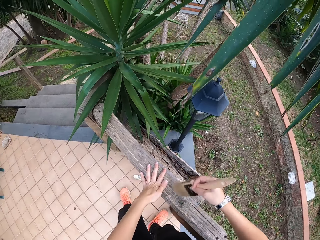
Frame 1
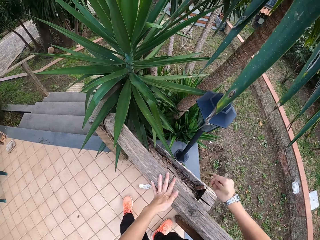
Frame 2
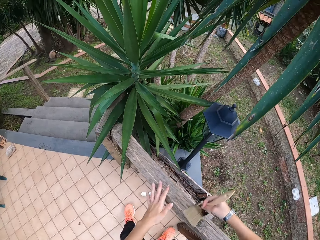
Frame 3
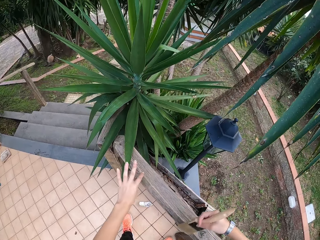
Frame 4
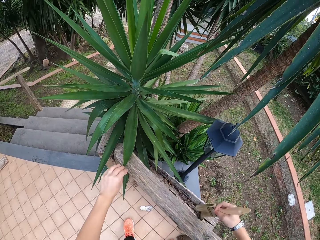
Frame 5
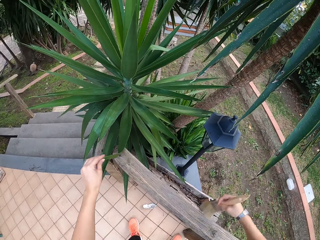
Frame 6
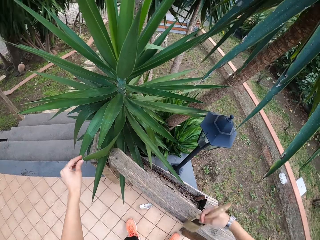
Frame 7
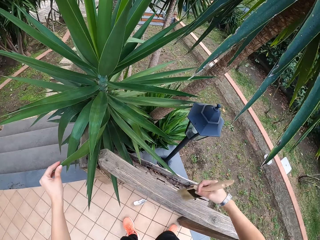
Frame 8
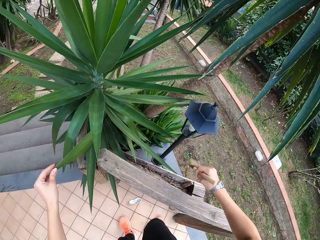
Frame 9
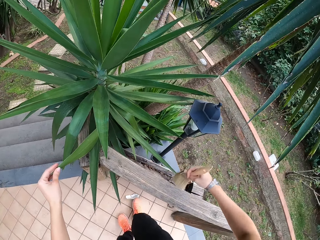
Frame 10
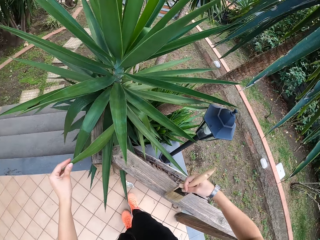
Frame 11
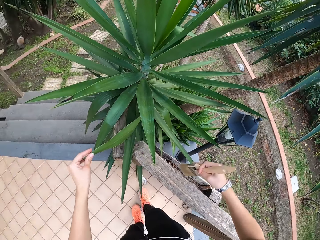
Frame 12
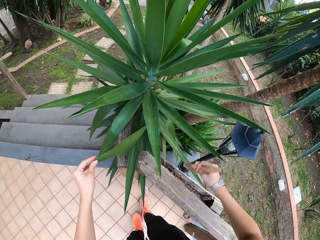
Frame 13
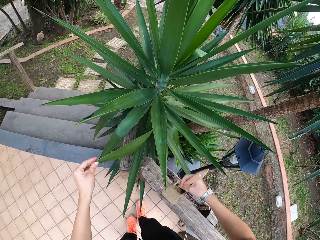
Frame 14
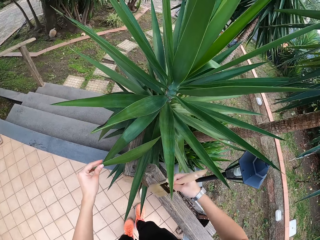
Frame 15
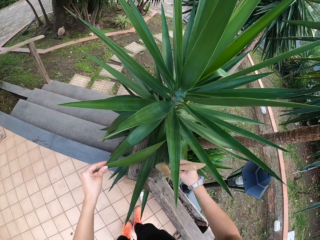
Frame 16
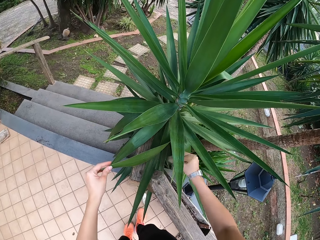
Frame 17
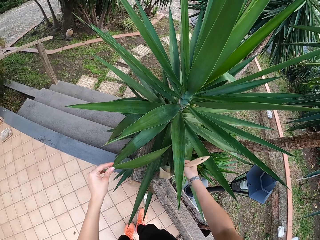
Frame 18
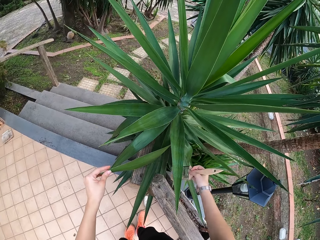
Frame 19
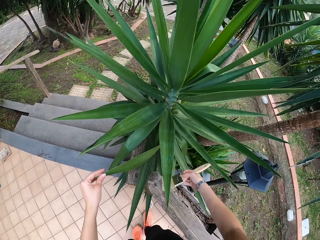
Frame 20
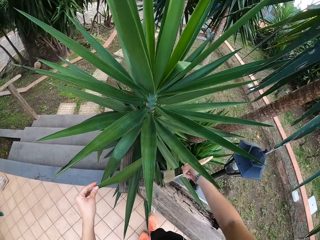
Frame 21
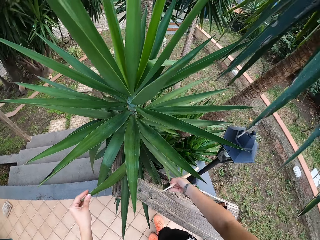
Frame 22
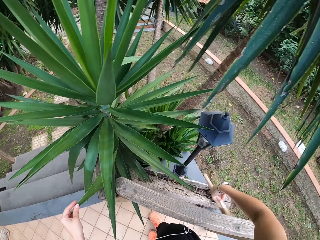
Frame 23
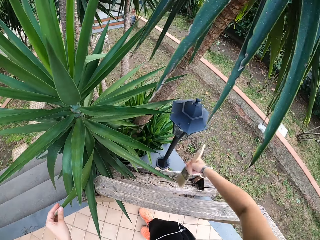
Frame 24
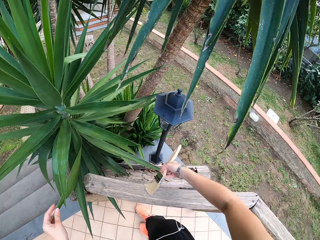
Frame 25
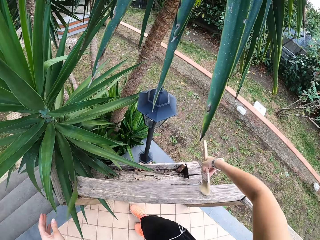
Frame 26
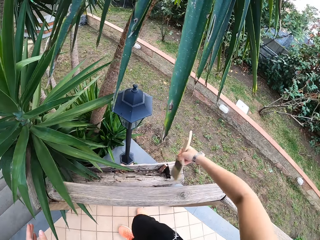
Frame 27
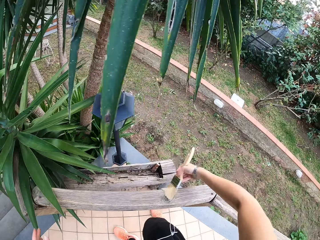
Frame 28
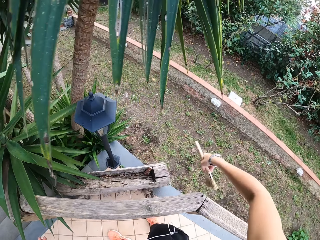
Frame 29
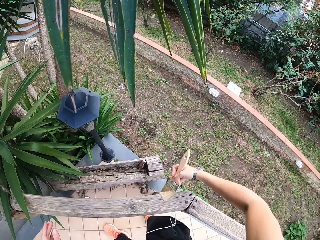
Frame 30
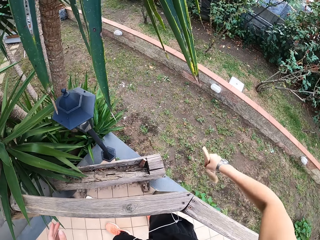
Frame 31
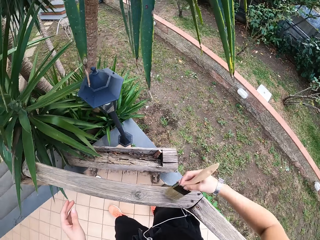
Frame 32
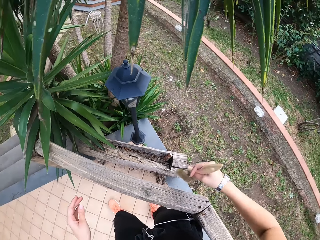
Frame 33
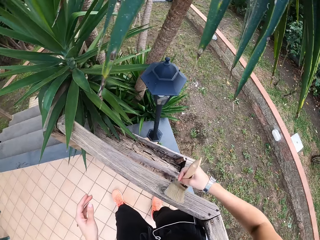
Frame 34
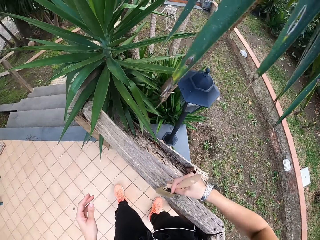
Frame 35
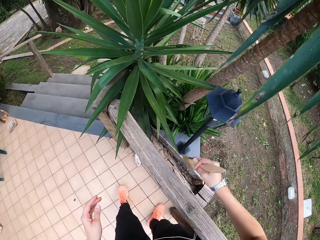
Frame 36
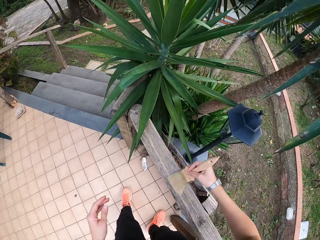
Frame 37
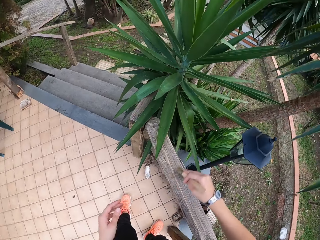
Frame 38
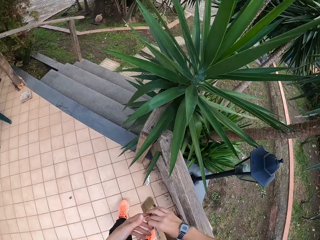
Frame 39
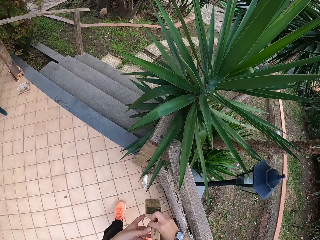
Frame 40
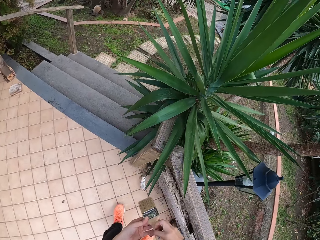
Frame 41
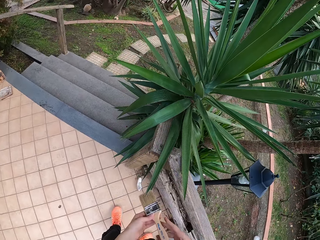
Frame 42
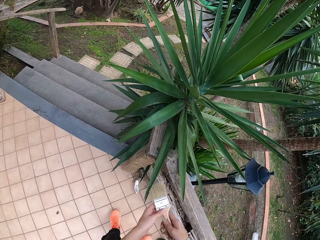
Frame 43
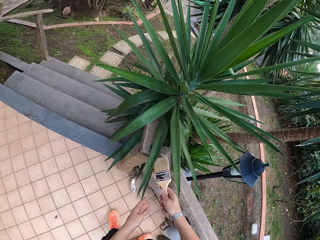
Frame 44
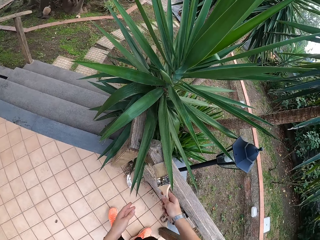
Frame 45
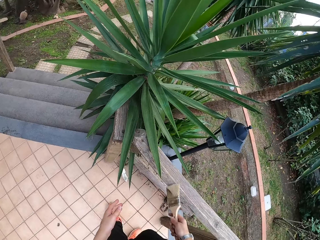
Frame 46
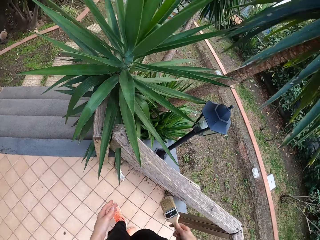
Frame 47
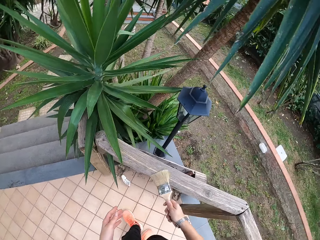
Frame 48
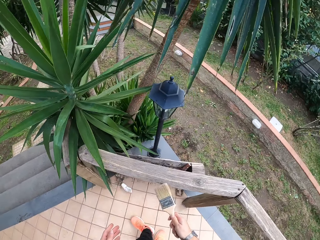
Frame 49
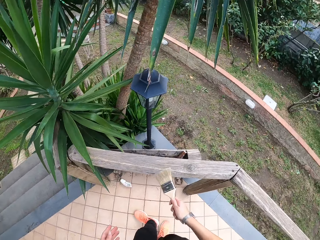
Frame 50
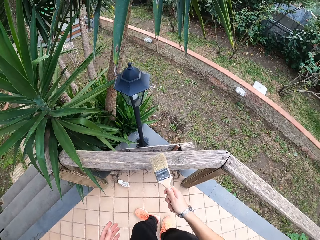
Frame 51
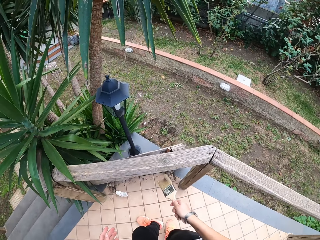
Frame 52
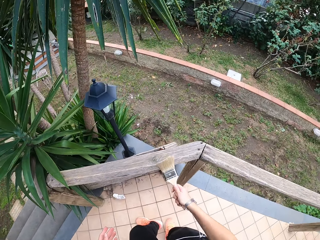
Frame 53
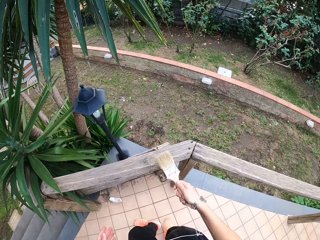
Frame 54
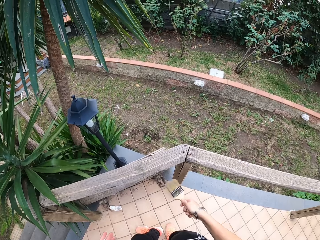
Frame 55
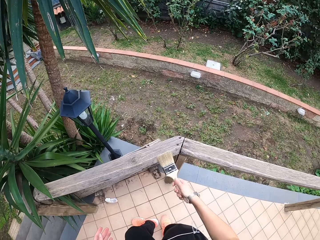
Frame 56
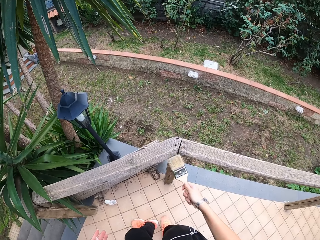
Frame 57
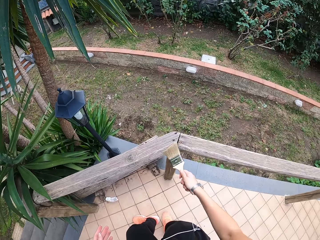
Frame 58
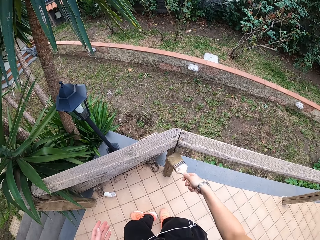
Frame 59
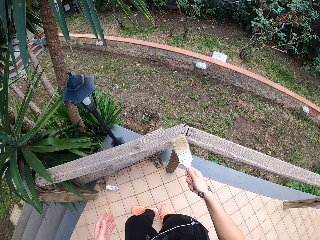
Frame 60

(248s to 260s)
The camera wearer holds a leaf with her left hand. She touches the aloe vera leaf. She brushes the wood with a paintbrush. She makes a step. She brushes the wood with the paintbrush. She makes a step. She brushes the wood with the paintbrush. She touches the paintbrush with her left hand. She transfers the paintbrush to the left hand. She wipes the wooden handrail with the paintbrush in her right hand.

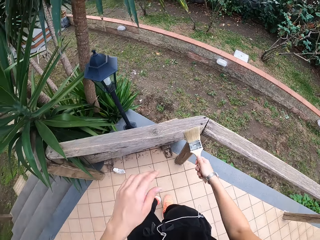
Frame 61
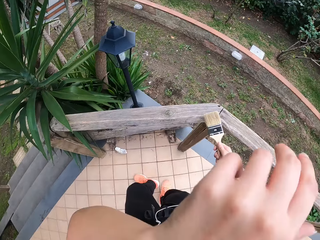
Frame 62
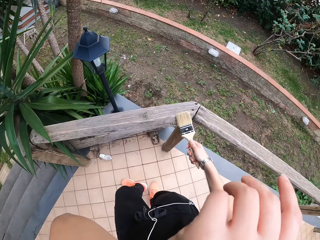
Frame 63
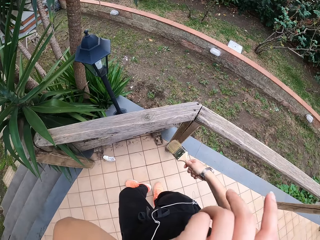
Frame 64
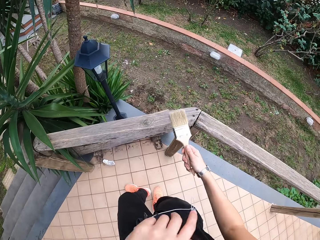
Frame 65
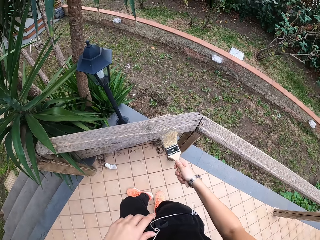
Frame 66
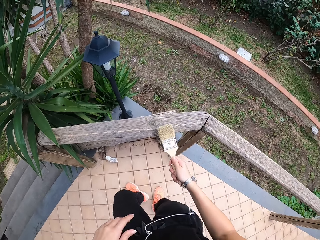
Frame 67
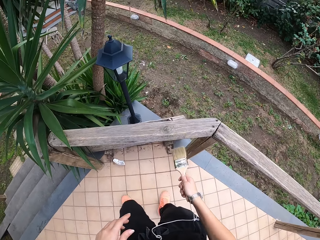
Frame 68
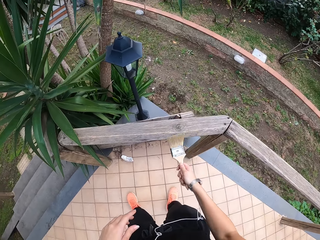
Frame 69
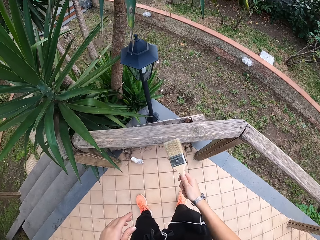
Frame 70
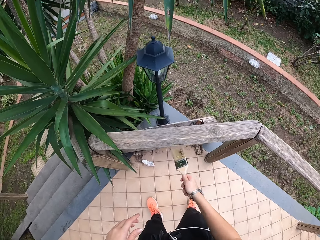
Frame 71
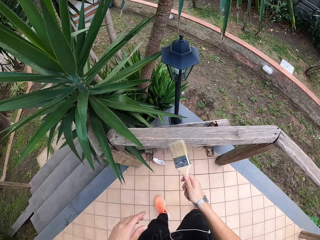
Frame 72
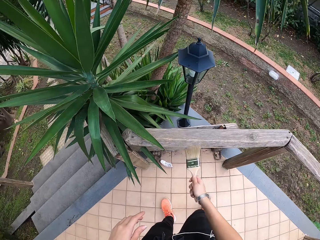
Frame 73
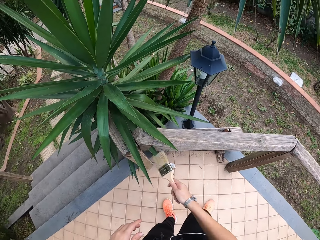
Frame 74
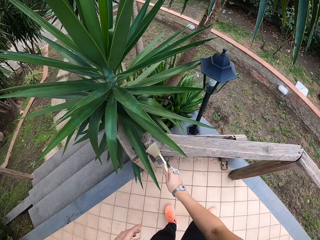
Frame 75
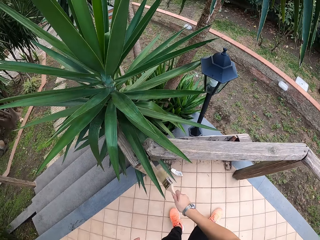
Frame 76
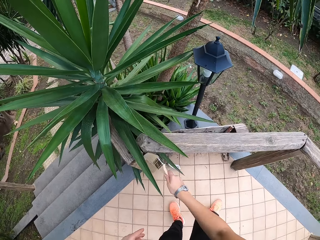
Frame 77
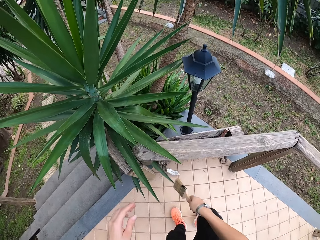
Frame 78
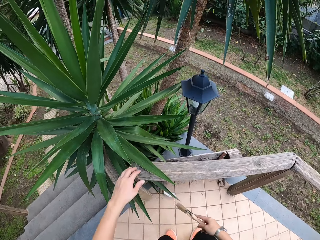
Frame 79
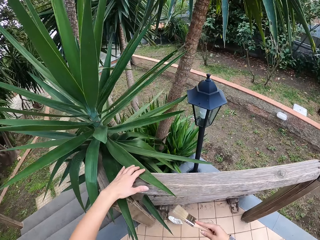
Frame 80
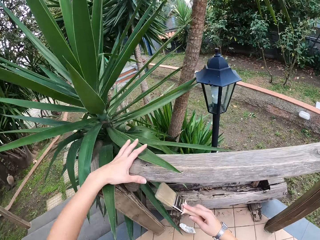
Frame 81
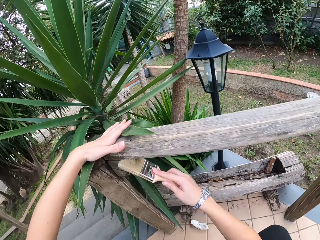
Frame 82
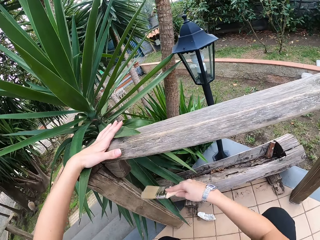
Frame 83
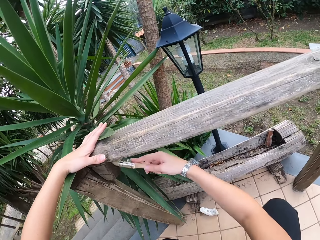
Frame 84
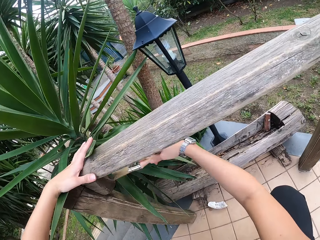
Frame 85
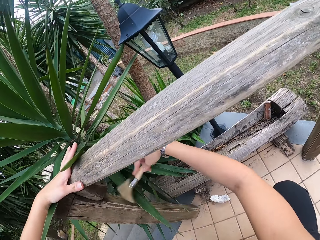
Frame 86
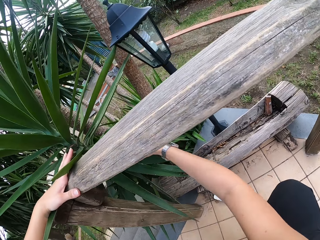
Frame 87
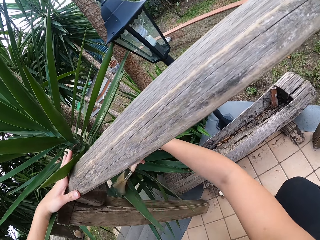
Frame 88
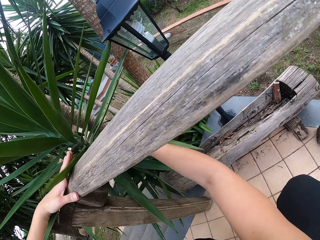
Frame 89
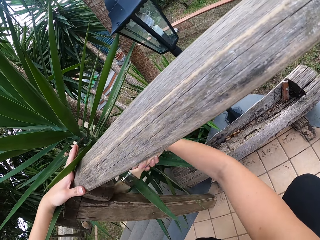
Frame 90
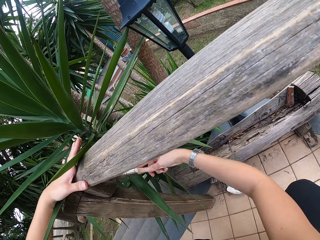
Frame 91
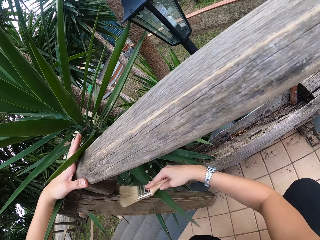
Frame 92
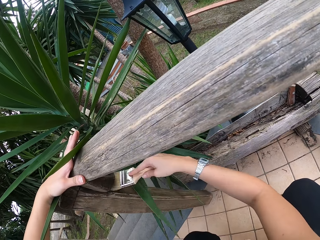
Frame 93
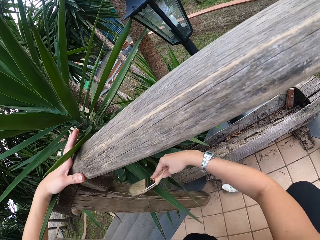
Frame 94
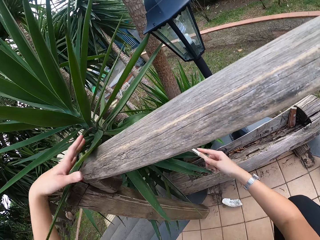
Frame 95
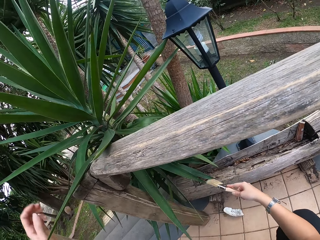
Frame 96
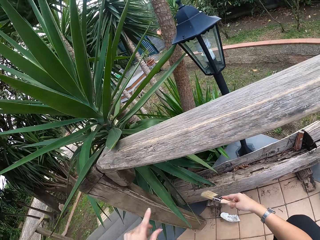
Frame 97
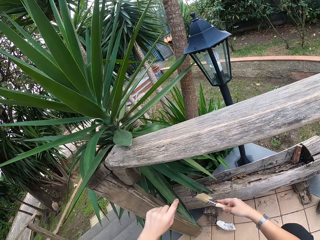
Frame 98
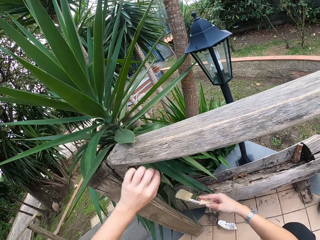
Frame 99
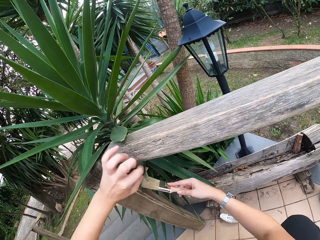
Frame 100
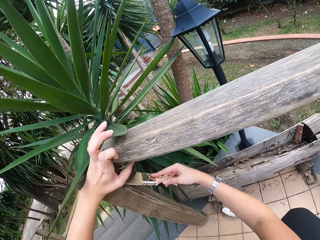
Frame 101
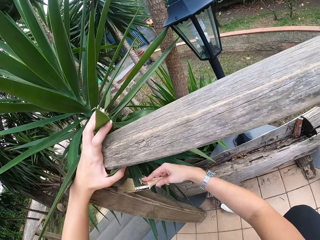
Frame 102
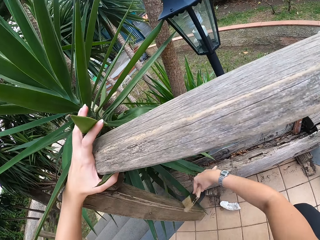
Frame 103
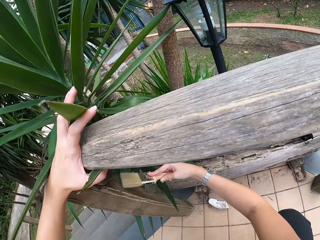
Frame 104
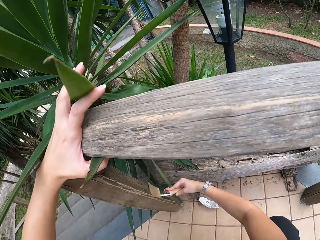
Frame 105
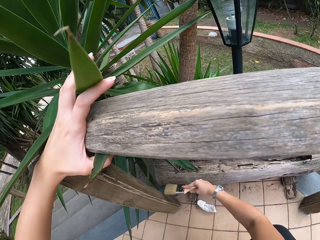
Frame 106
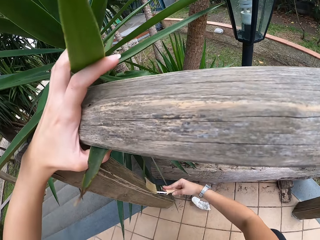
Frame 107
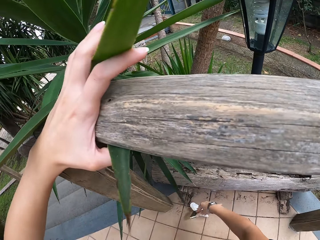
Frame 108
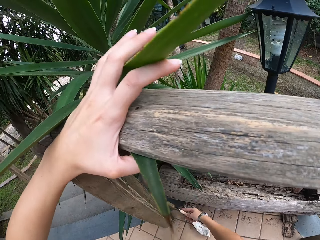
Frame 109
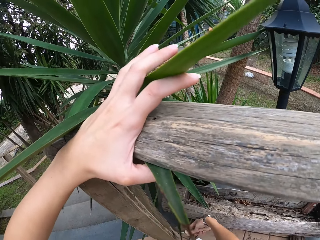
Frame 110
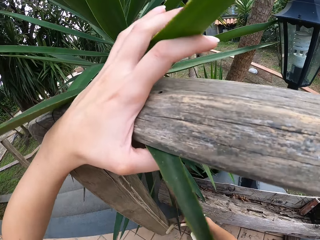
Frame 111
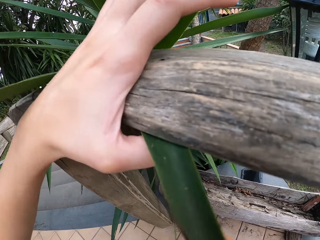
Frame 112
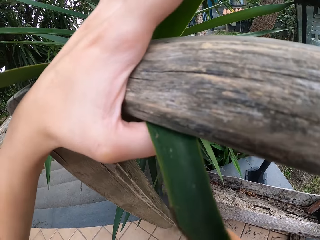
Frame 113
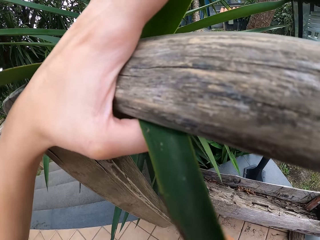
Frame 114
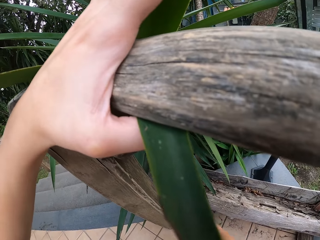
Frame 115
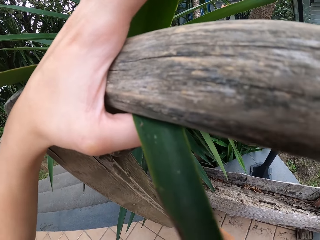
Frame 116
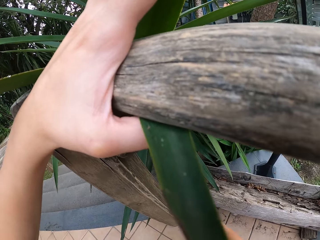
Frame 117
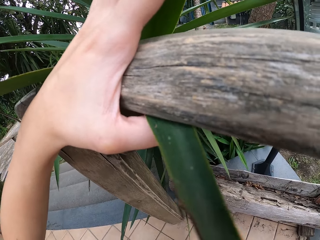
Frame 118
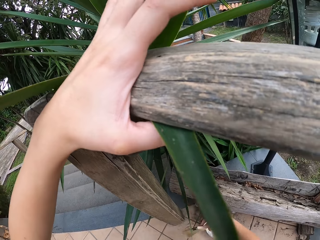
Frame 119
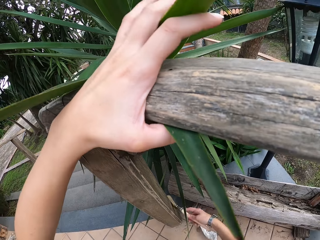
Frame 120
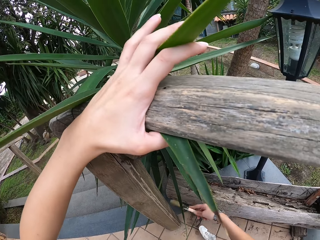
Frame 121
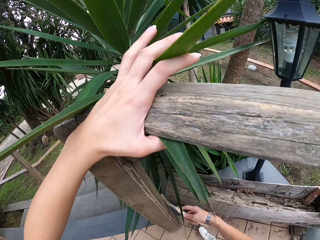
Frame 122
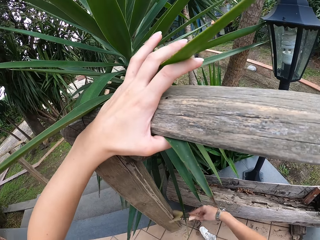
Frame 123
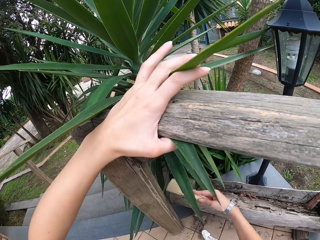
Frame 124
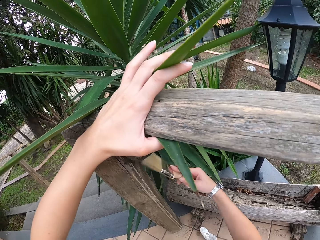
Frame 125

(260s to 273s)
The camera wearer lifts the left hand. She brushes the wood with a paintbrush. She holds the wooden handrail with her left hand. She wipes the wooden handrail with the paintbrush in her right hand. She touches the aloe vera leaf. She holds the leaf with her left hand. She wipes the wooden handrail with the paintbrush in her right hand. She holds the wooden handrail with her left hand.
